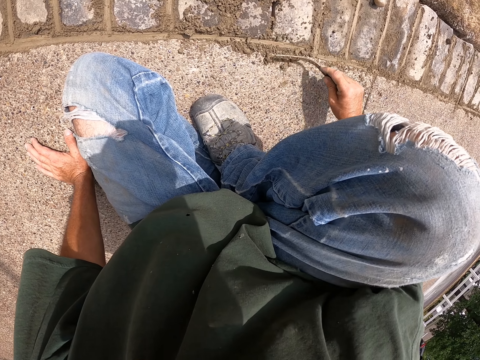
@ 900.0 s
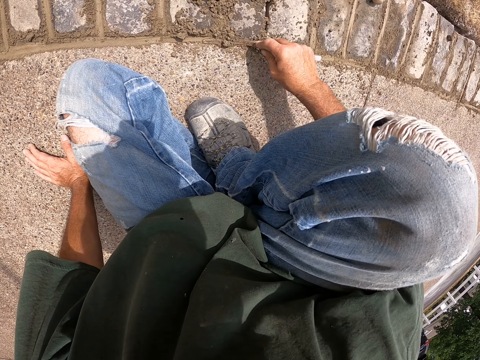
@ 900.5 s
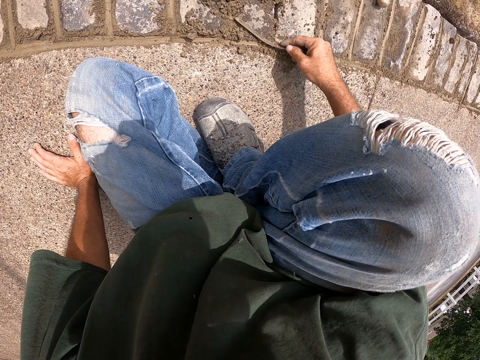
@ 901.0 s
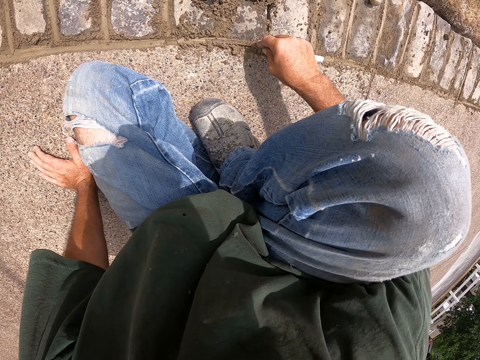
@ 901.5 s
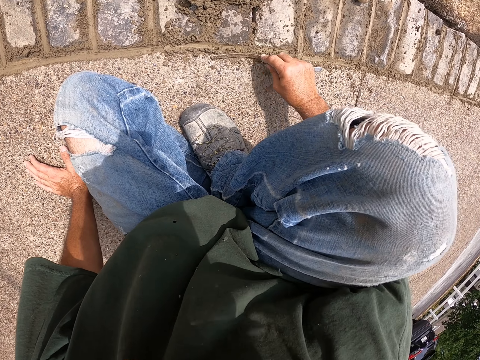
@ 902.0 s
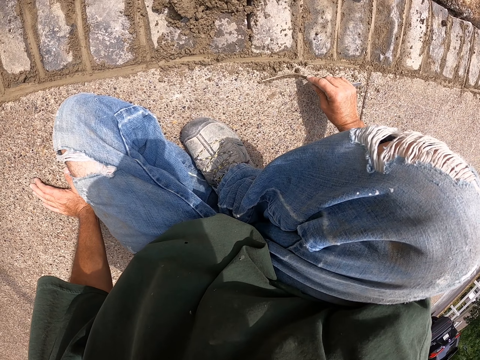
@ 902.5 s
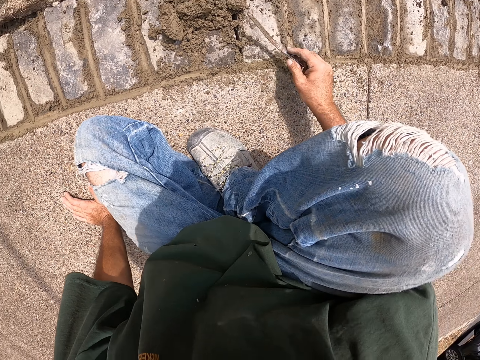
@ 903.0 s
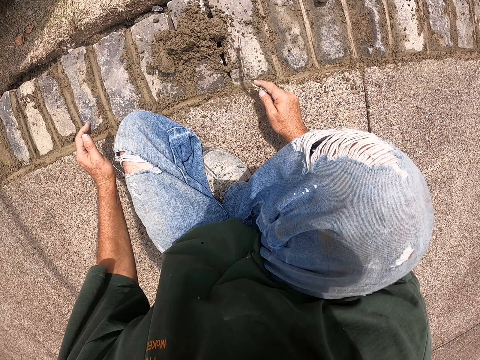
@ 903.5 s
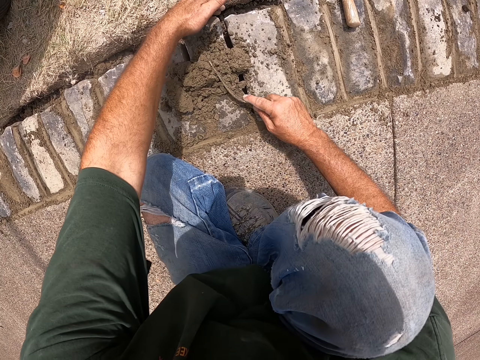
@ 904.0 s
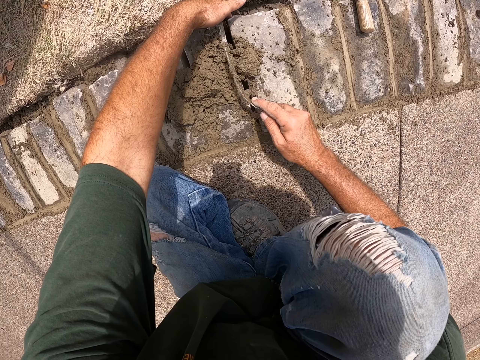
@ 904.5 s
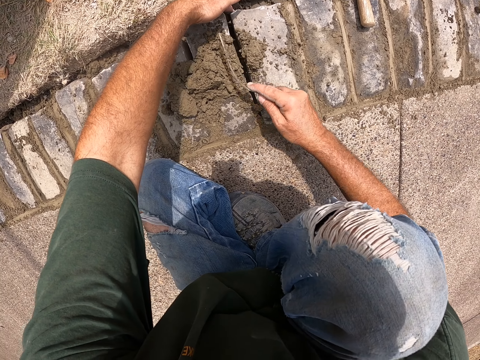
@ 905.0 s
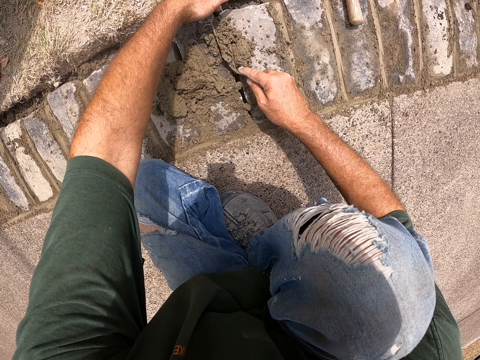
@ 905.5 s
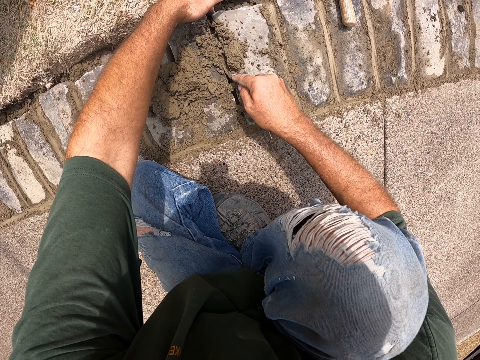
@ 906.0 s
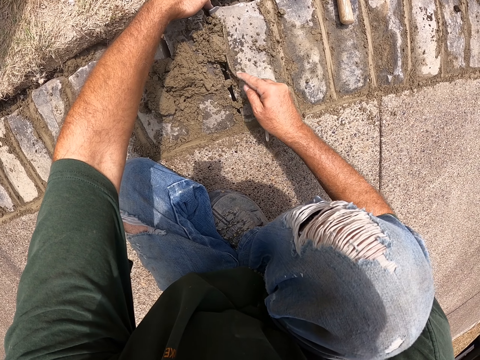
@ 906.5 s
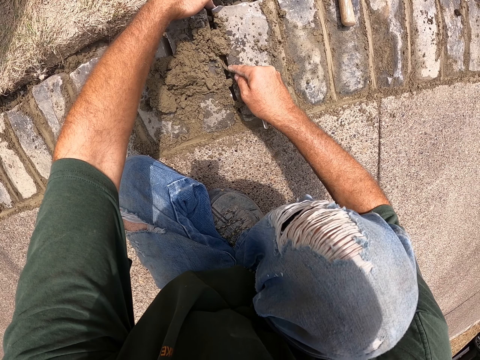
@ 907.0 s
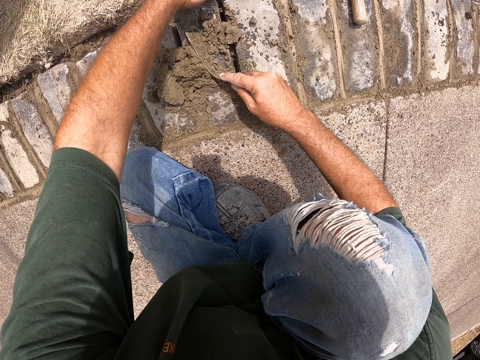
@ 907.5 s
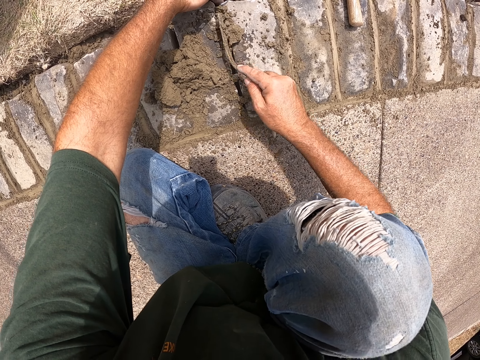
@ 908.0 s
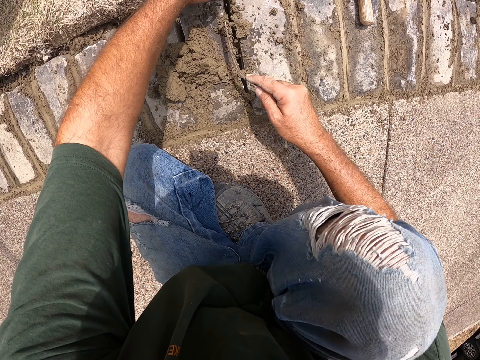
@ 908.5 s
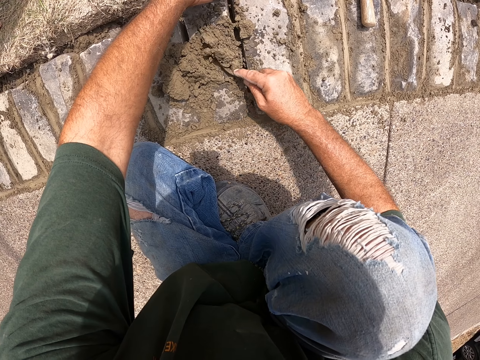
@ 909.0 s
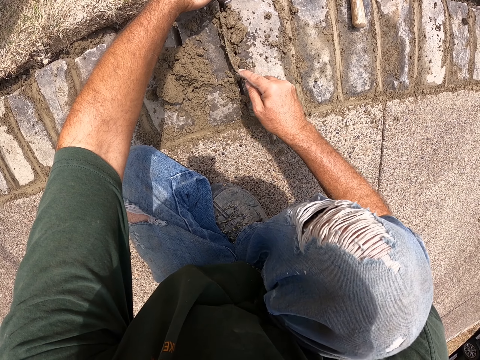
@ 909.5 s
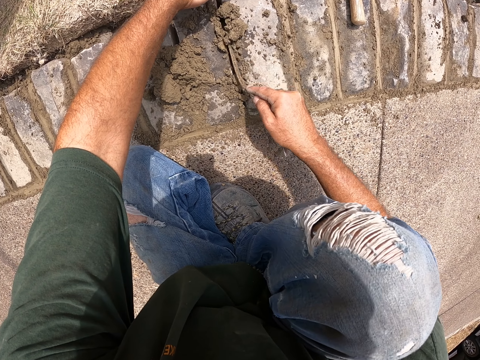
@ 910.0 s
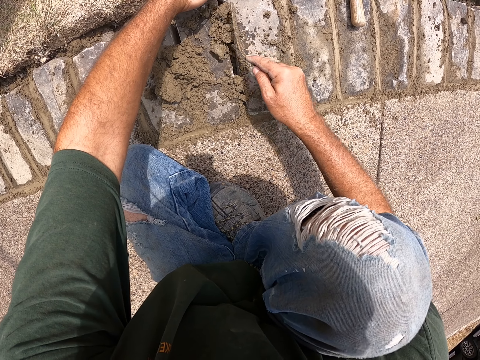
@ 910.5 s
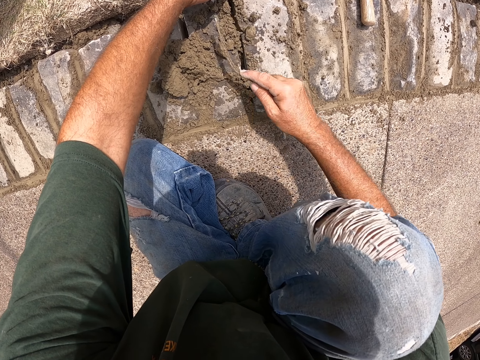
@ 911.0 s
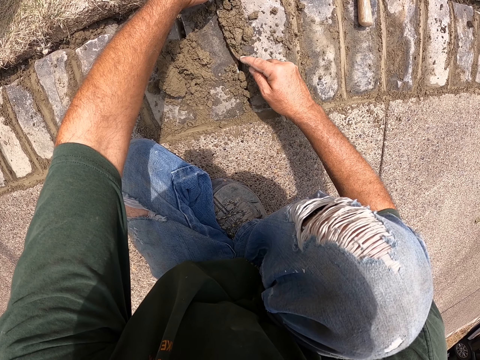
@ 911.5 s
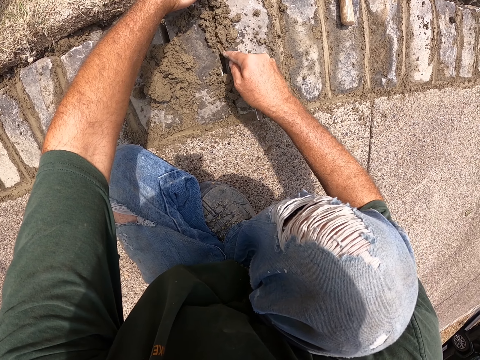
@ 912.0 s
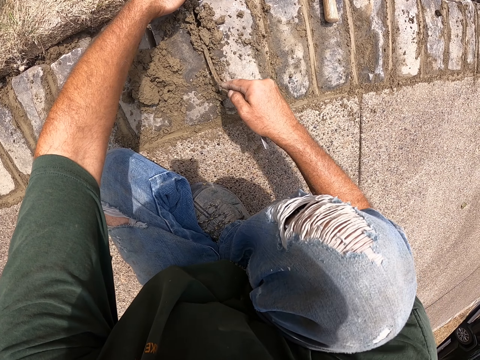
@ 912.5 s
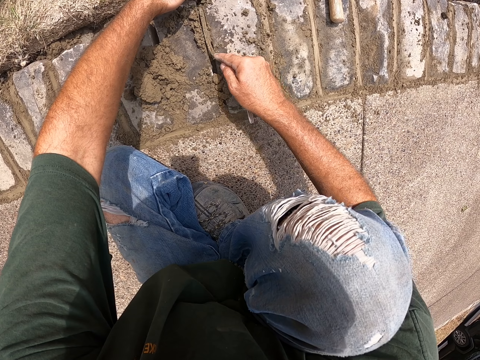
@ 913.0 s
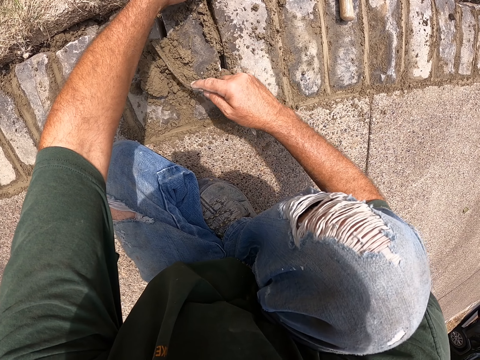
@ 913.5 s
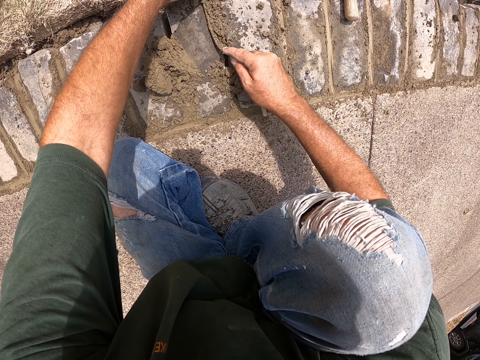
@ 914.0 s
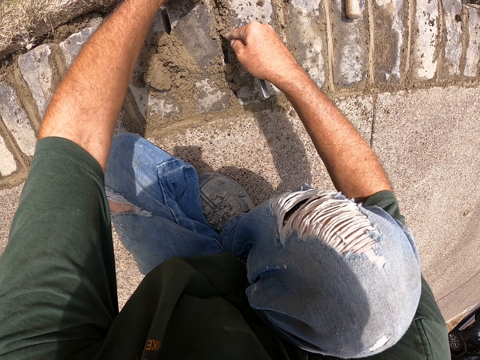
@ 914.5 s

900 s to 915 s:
The camera wearer pulls his hand off the floor. He holds the brick with the left hand. He cements bricks with a joint filler.

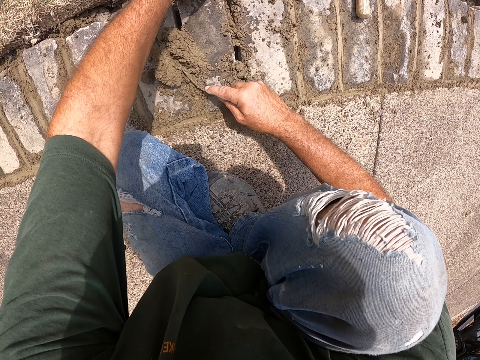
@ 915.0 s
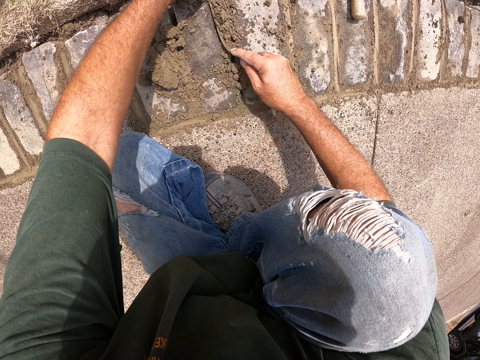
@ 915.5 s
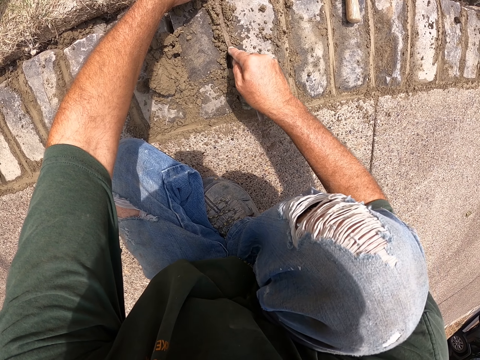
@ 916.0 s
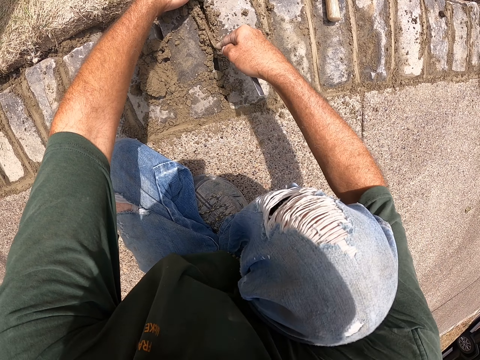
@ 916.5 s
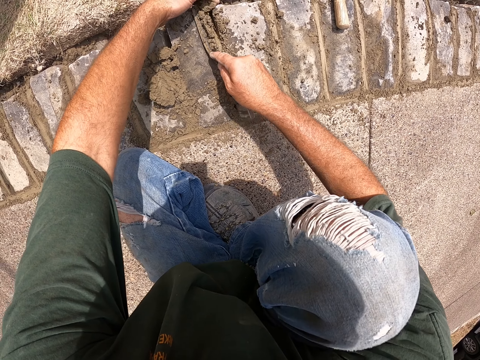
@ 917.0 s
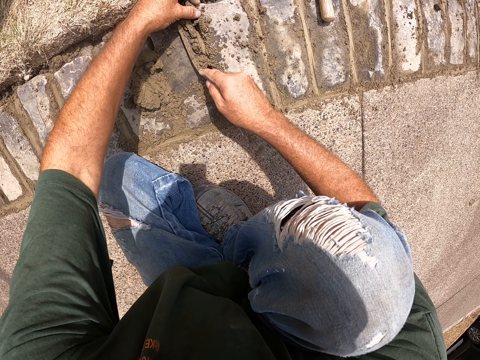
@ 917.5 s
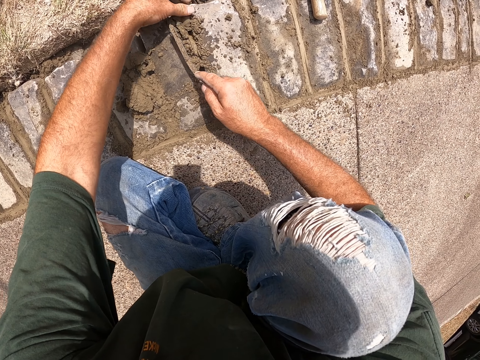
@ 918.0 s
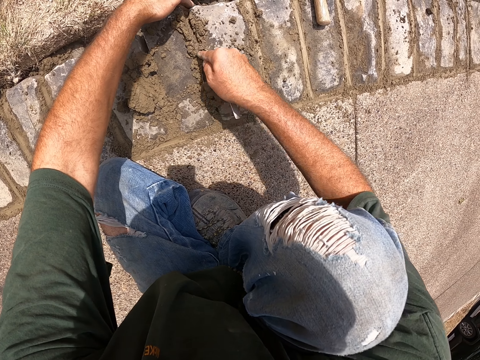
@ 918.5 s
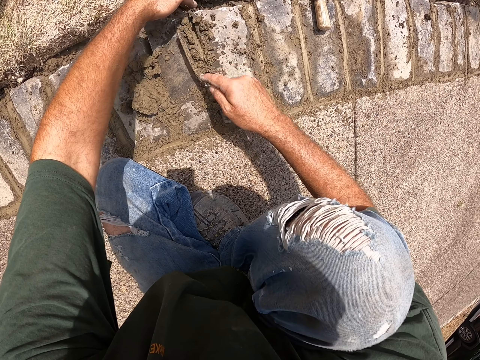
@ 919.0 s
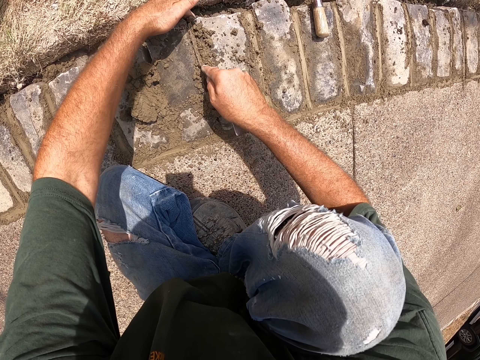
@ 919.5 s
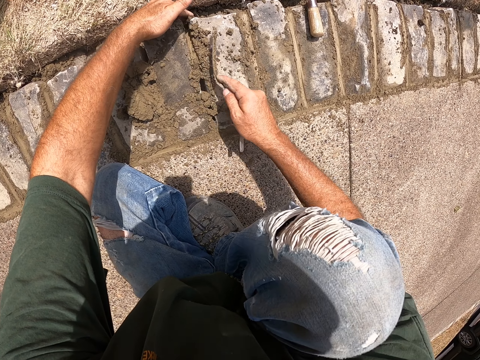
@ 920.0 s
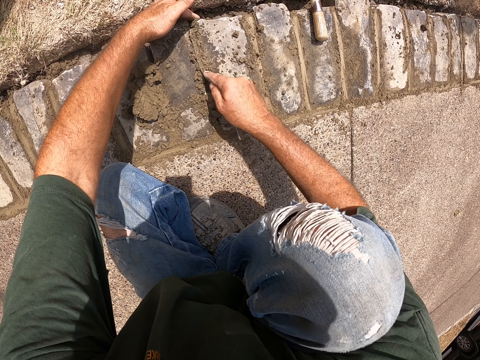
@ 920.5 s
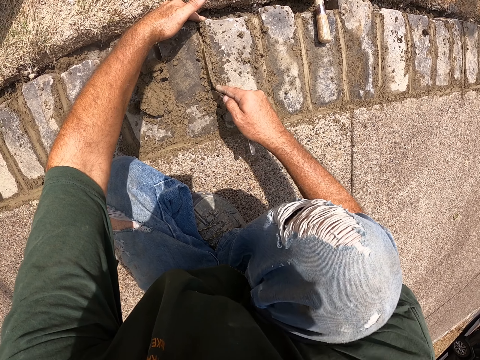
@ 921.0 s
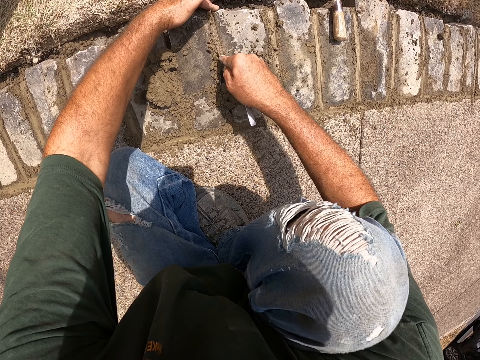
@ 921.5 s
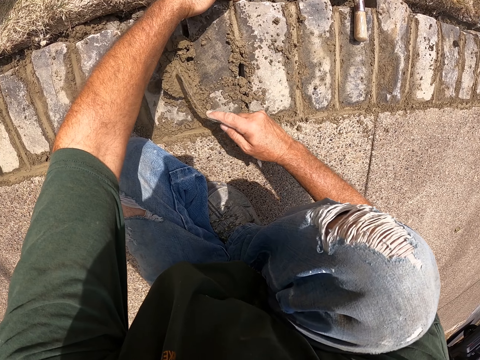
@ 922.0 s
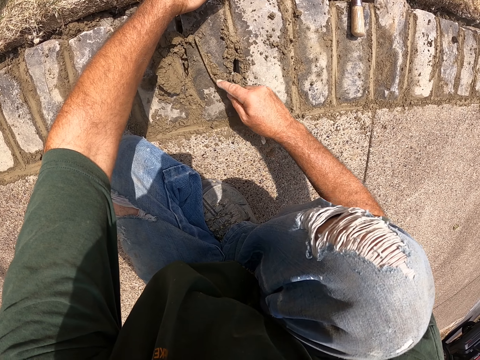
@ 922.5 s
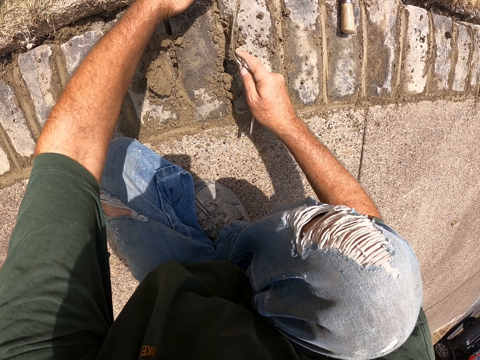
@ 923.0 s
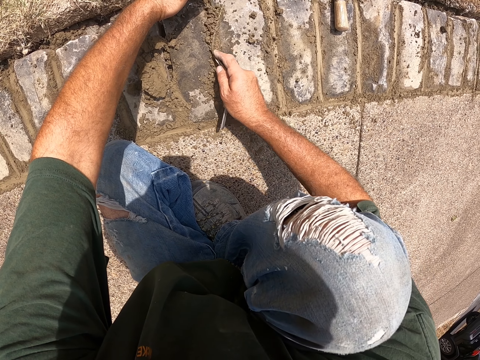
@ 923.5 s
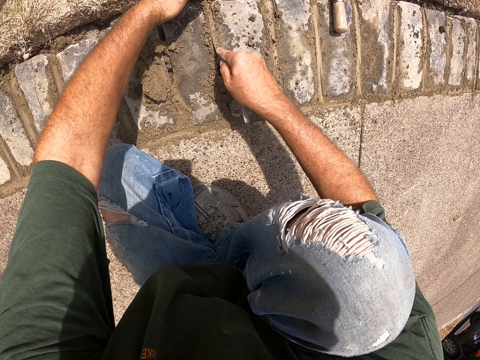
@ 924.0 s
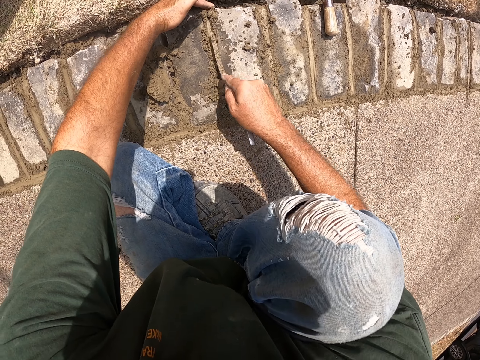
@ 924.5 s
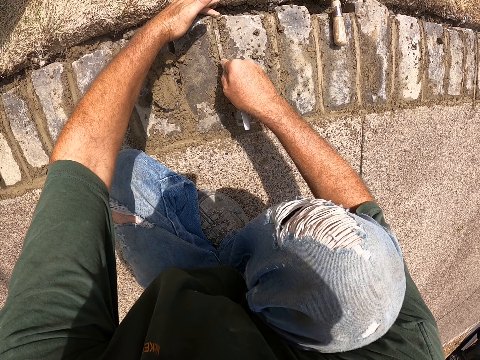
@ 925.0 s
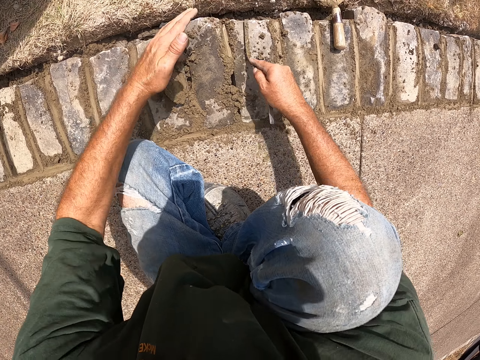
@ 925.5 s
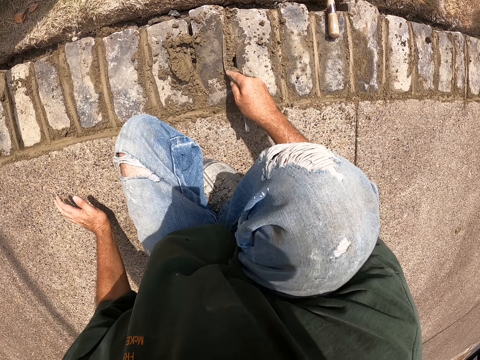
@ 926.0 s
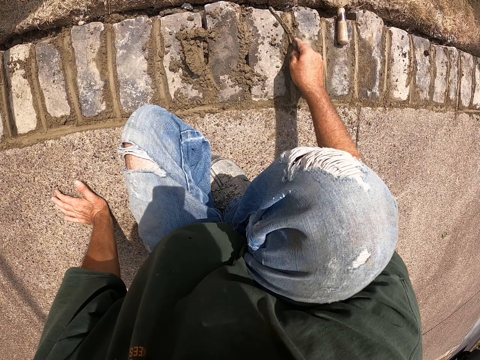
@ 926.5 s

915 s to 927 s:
The camera wearer pulls his hand off the brick. He cements bricks with a joint filler. He holds the floor.
